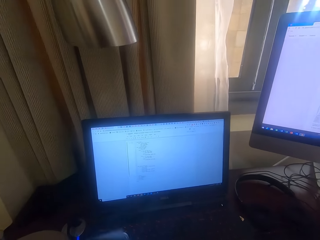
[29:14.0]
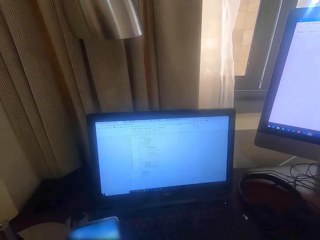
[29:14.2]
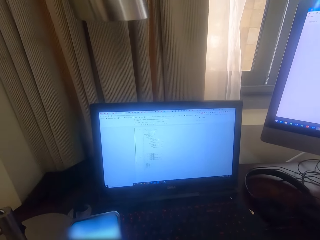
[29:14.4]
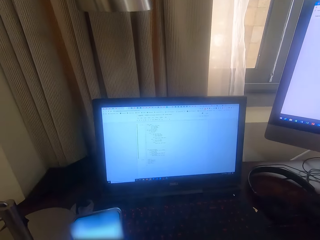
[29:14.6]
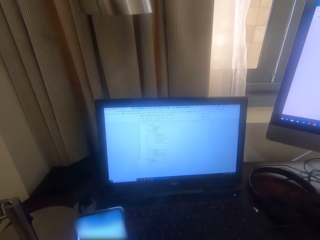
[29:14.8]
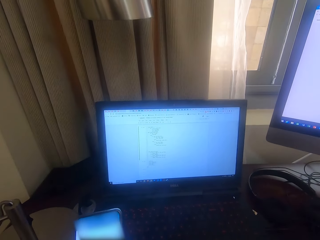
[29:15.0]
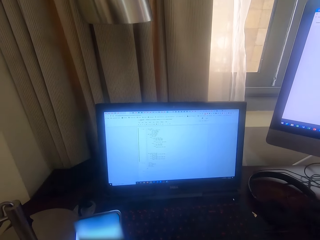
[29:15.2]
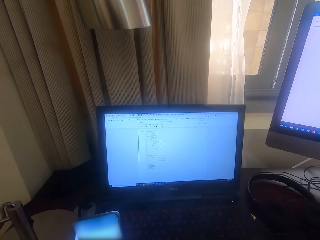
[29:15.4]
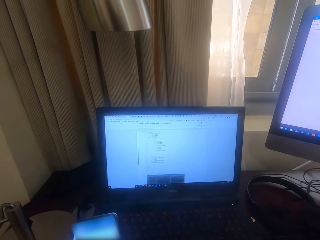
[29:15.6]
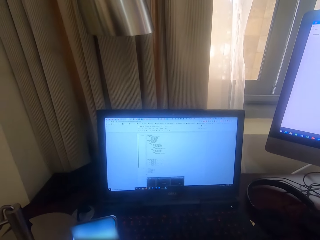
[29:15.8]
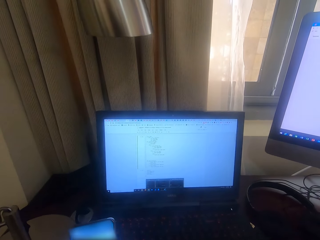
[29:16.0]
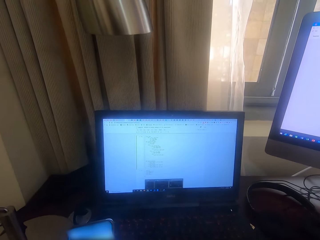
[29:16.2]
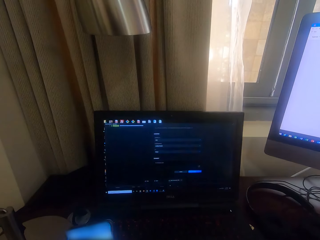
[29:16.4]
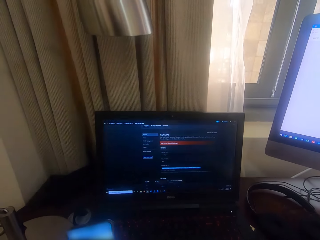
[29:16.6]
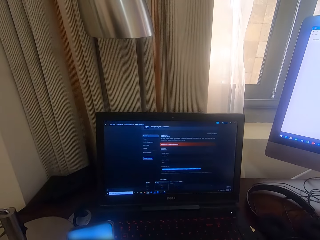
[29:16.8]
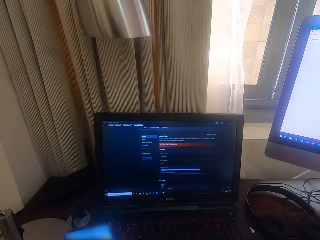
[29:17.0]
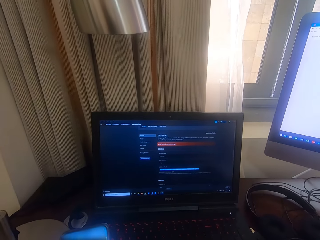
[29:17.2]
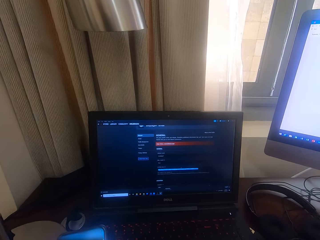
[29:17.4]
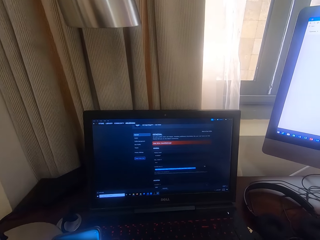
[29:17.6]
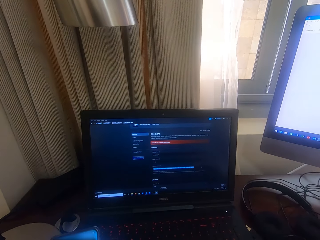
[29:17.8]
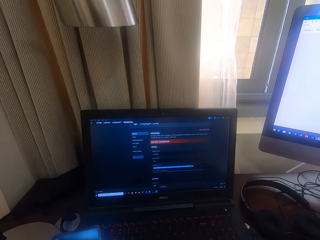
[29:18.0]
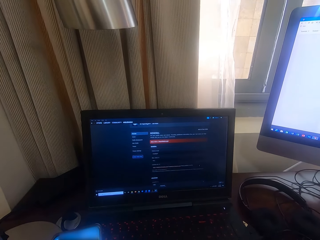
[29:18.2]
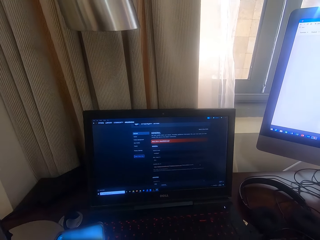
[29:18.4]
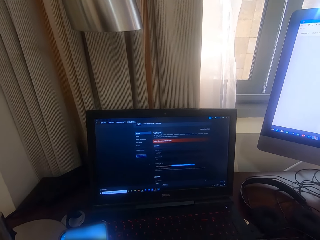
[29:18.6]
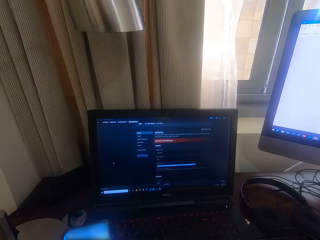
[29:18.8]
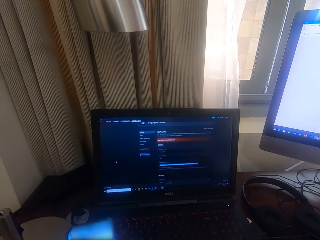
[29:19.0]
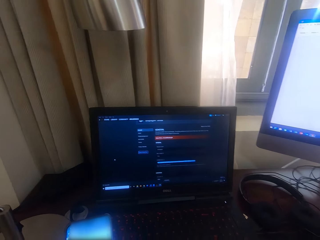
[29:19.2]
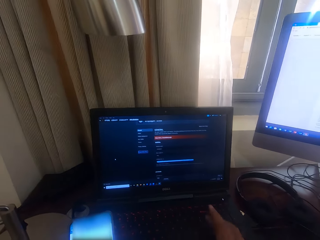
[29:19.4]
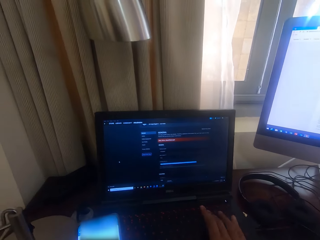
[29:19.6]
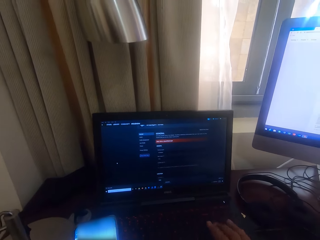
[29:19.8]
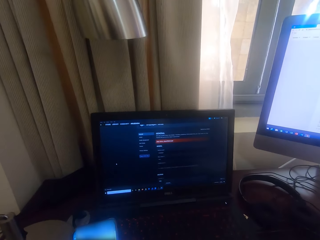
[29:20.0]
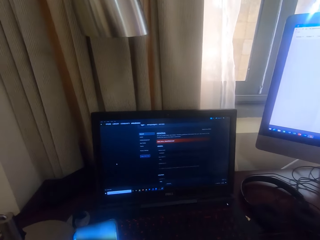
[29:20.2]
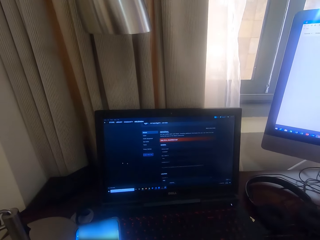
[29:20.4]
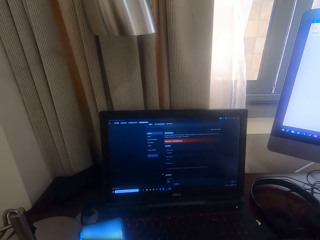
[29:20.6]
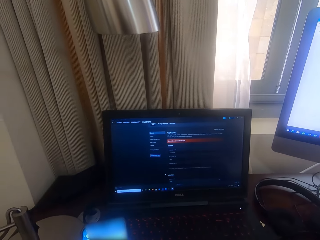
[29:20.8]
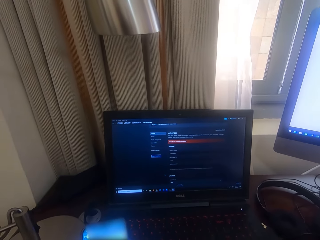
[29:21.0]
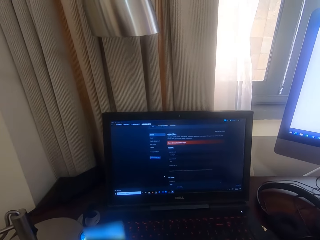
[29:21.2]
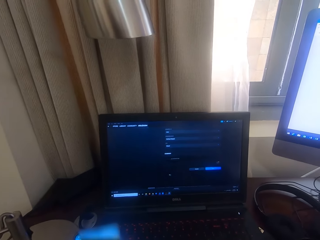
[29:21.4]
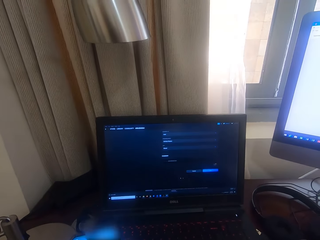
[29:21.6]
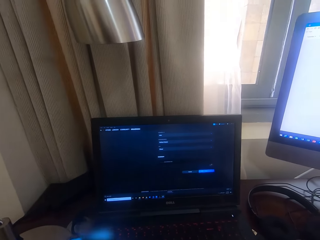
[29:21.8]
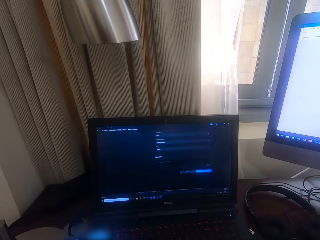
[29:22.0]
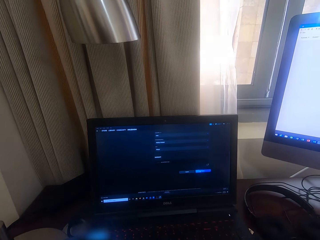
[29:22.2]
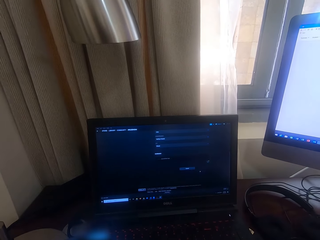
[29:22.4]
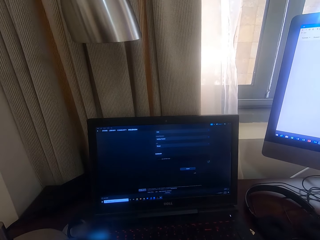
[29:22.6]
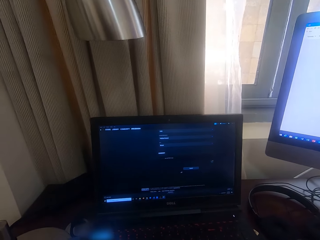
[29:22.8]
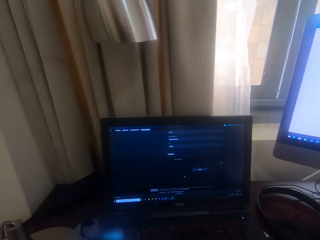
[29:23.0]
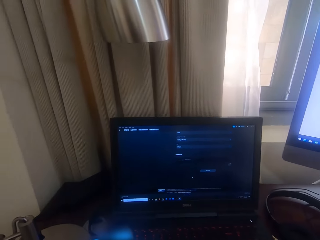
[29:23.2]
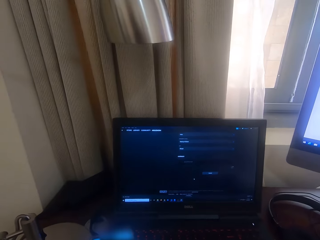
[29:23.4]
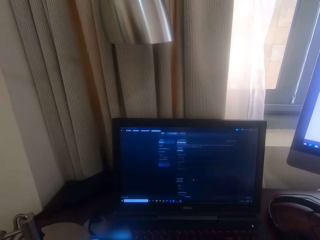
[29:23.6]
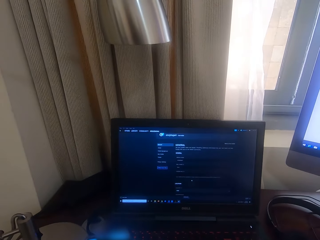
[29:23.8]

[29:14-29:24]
The camera wearer moves a phone. They type on the desktop keyboard. They tap the keyboard. They move a cursor.

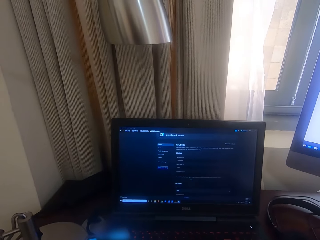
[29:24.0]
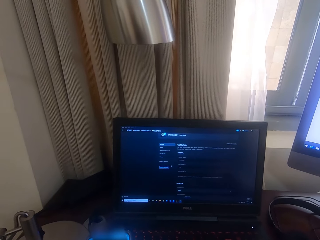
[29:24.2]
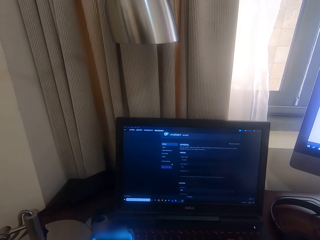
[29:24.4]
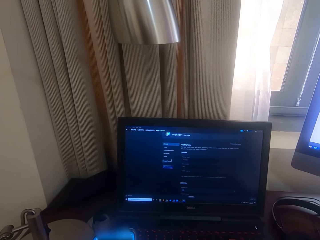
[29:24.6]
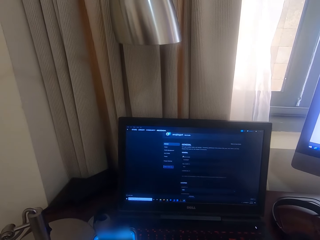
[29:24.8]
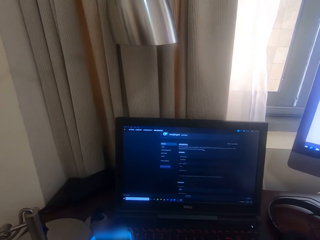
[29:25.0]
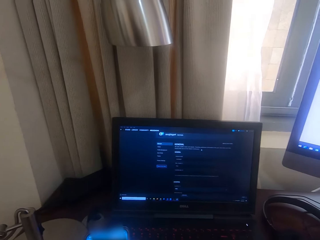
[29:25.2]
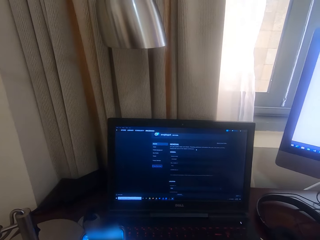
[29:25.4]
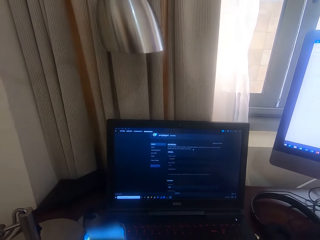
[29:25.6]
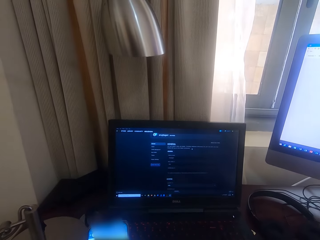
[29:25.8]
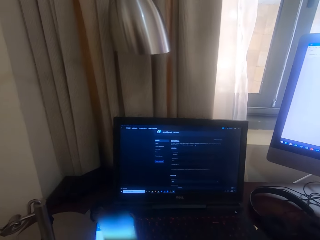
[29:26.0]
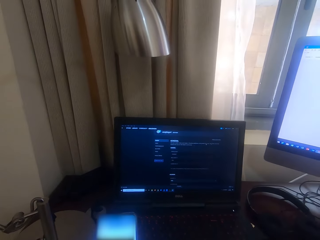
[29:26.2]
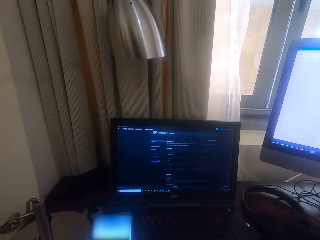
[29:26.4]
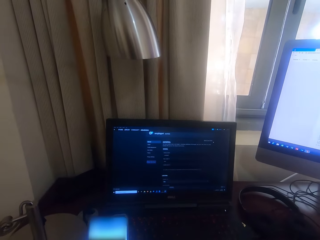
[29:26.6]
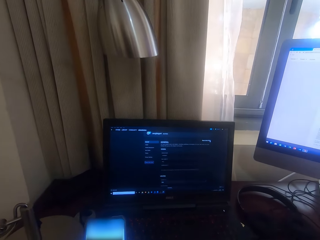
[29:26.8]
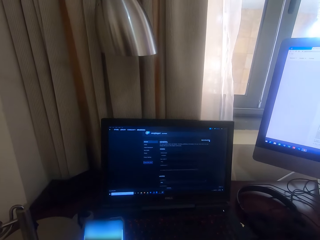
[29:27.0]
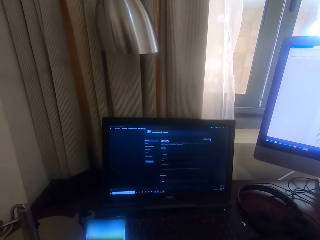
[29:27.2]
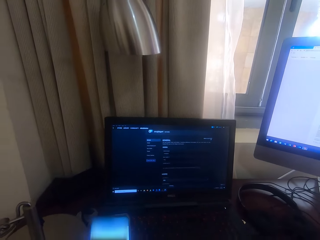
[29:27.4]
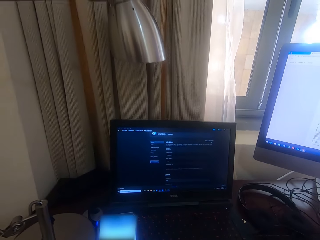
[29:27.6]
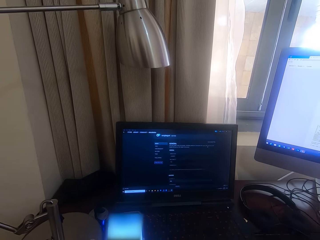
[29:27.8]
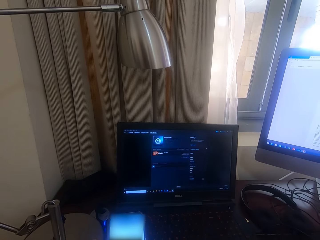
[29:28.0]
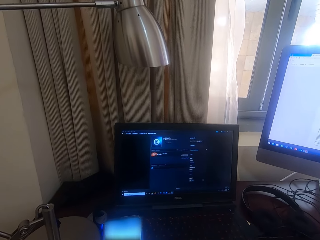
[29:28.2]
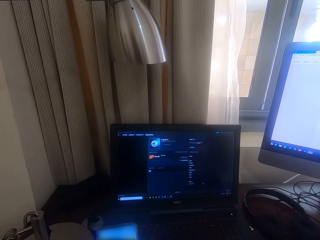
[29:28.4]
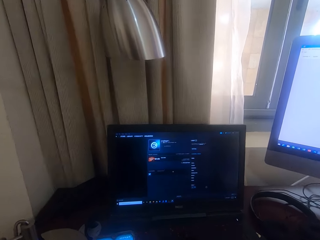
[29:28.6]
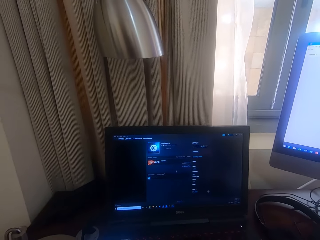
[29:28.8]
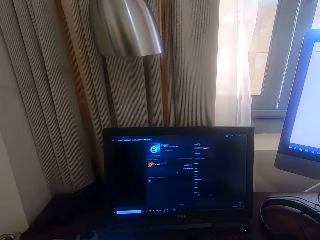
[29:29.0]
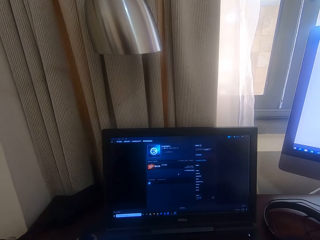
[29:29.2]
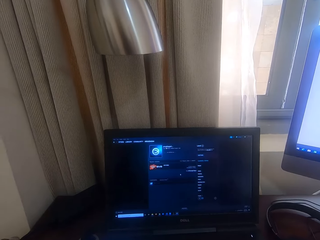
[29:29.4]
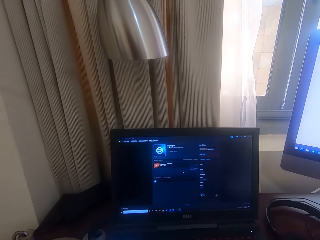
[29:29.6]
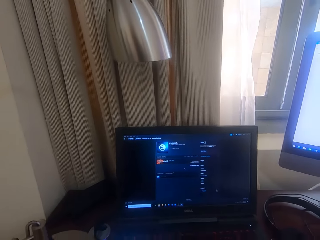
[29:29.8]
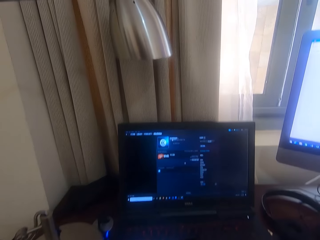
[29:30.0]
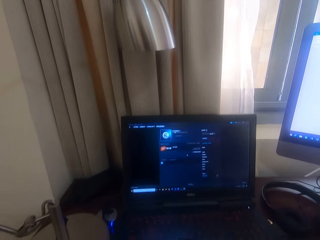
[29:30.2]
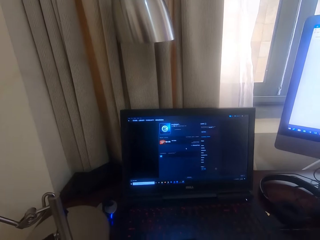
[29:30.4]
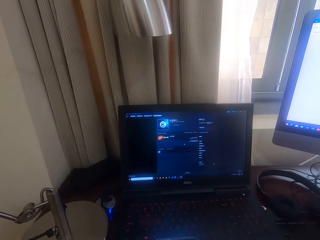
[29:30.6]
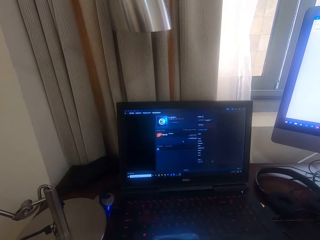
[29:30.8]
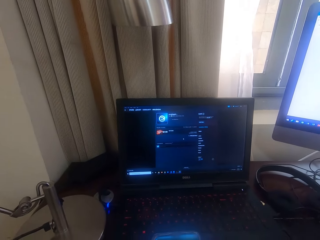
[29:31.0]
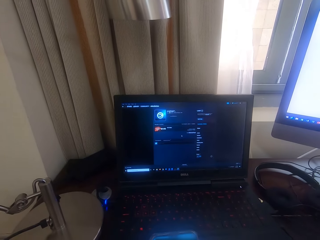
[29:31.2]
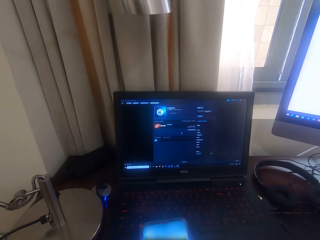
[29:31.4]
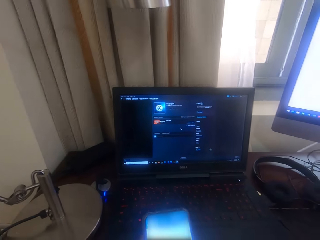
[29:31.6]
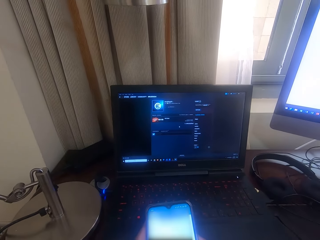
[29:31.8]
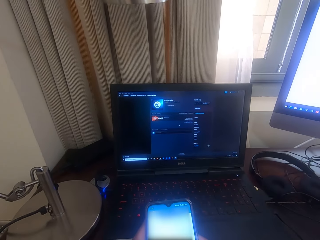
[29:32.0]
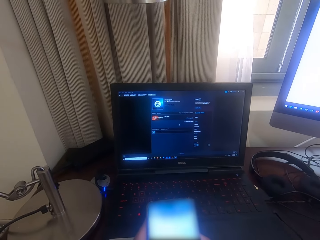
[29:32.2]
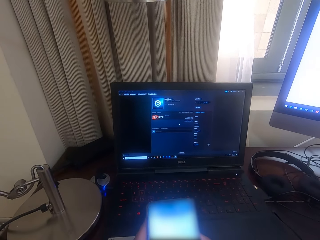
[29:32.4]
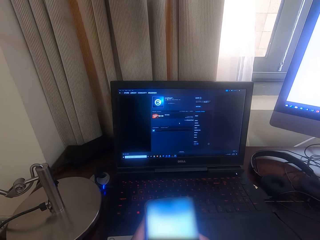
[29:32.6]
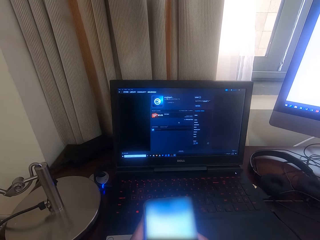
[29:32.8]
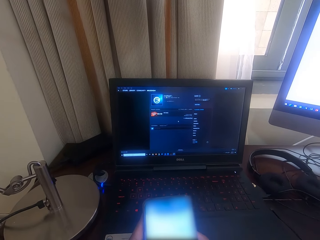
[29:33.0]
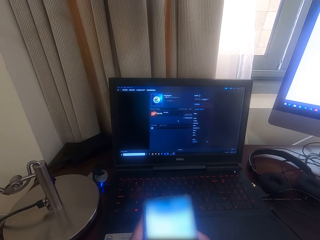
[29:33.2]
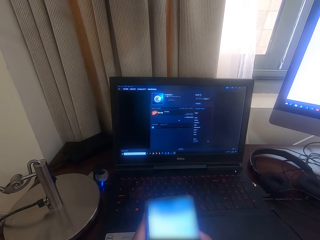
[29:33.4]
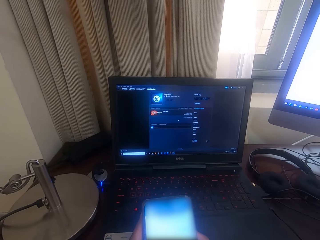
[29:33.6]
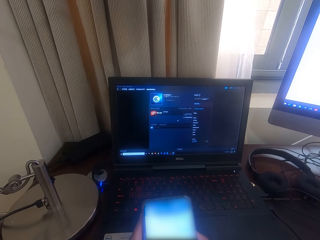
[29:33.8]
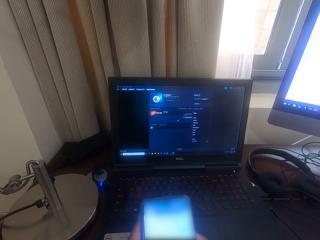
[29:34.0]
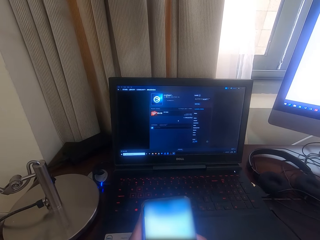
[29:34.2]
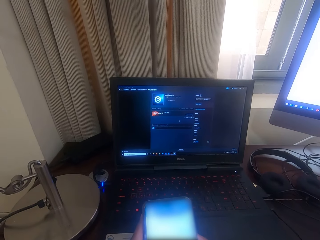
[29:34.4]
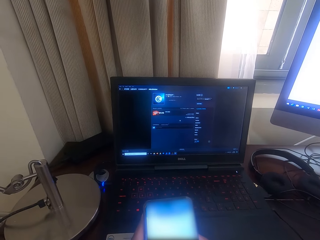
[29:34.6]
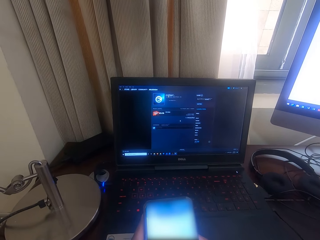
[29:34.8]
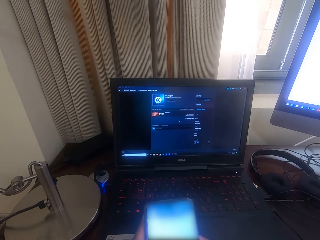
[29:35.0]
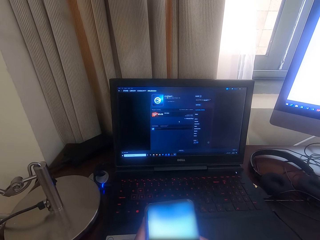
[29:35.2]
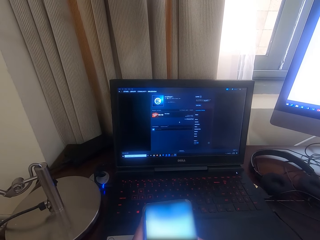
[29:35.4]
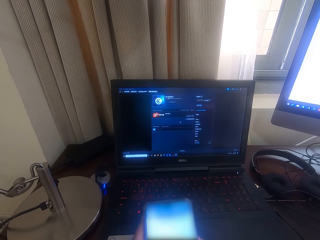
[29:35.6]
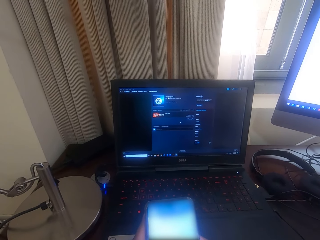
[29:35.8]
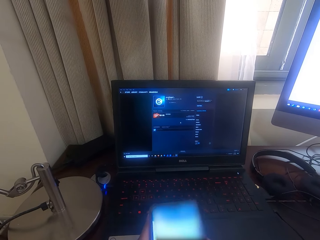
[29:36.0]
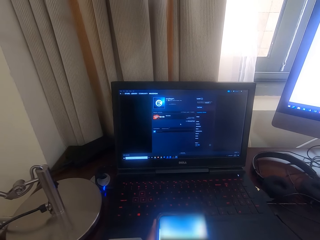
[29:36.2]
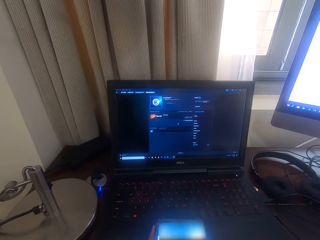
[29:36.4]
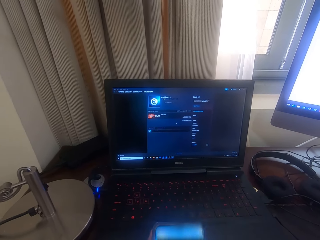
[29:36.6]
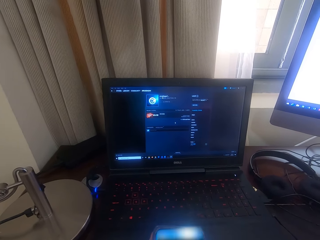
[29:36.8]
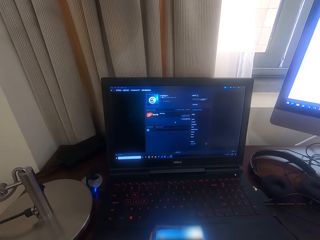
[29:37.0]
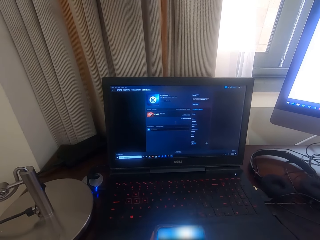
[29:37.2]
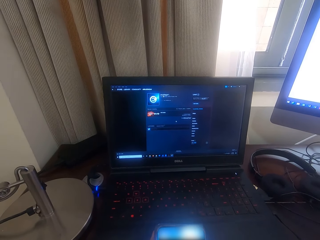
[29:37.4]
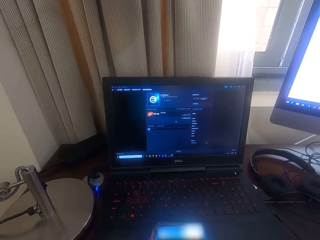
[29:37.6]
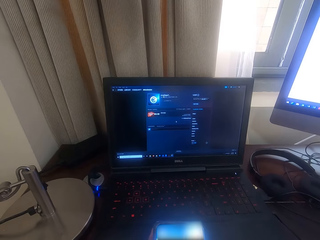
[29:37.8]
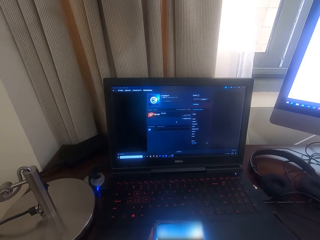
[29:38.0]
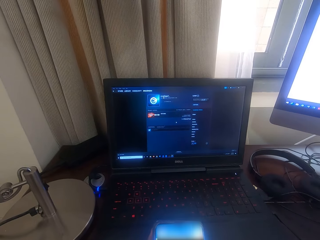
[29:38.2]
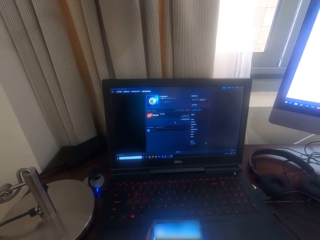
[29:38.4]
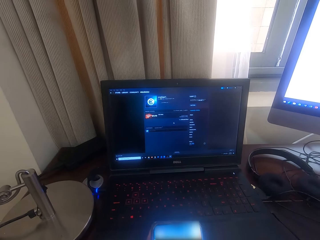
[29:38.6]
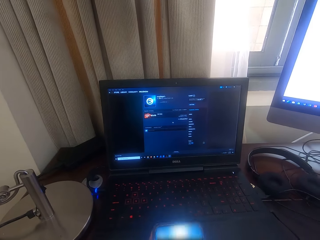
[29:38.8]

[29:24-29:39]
The camera wearer moves a cursor. They move the cursor again. They tap the keyboard. They move the cursor. They scroll through the phone. They hold the phone. They move the phone.
